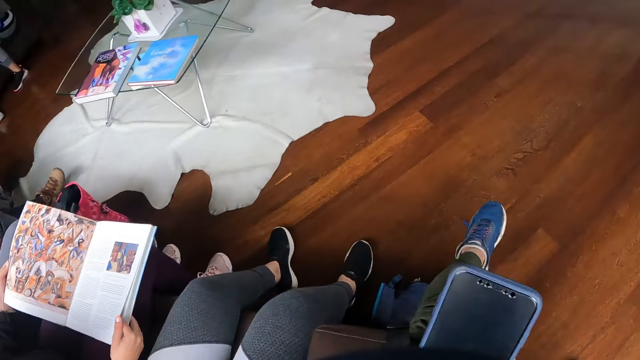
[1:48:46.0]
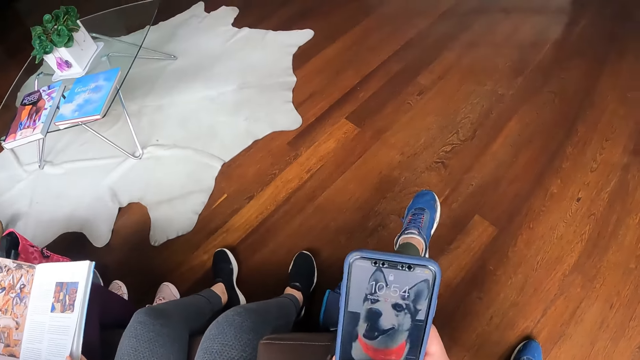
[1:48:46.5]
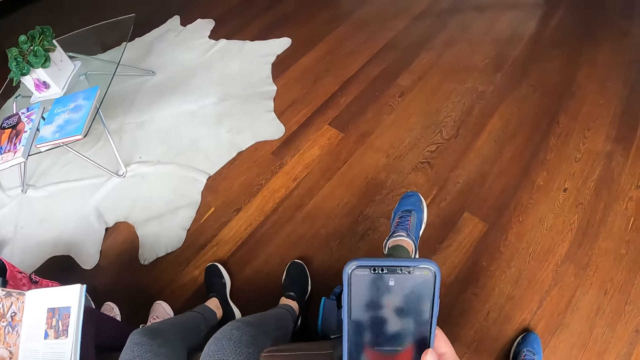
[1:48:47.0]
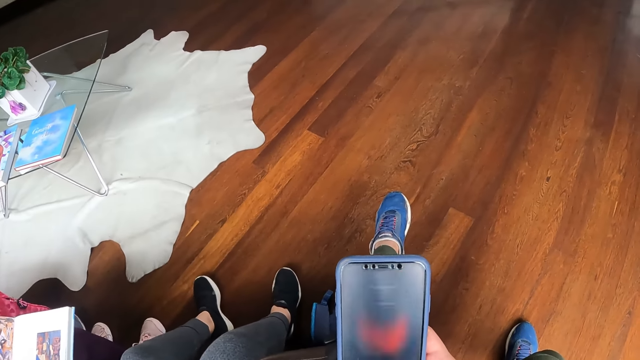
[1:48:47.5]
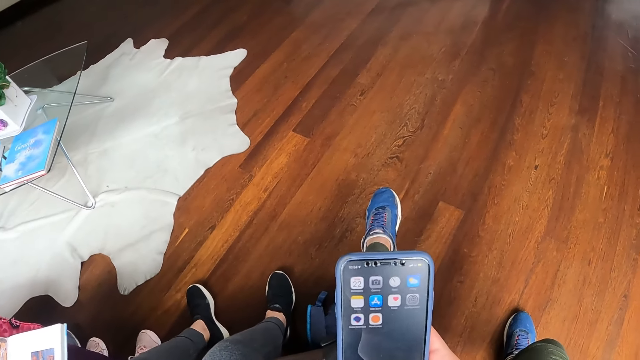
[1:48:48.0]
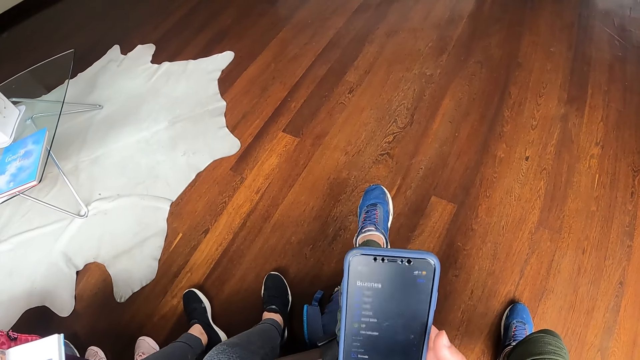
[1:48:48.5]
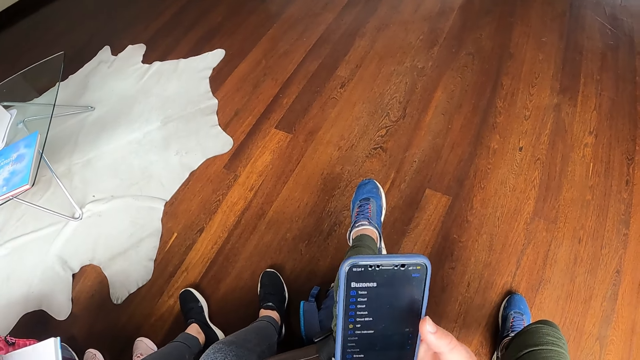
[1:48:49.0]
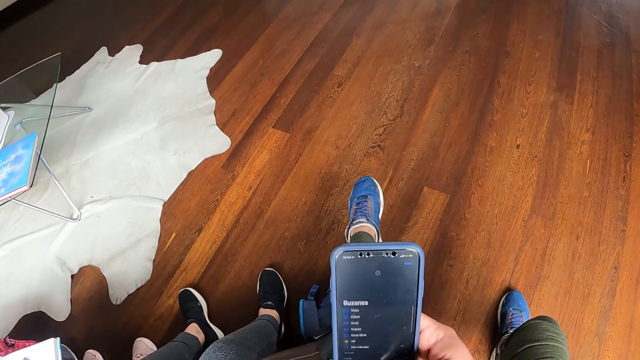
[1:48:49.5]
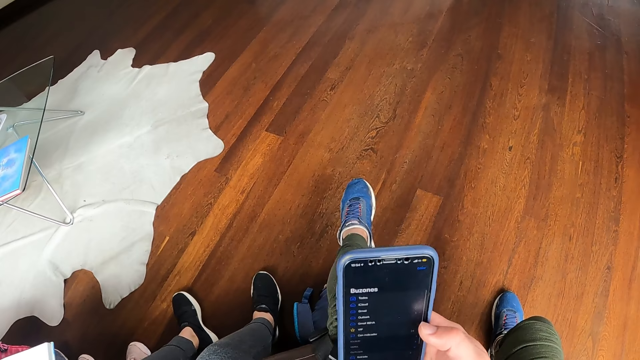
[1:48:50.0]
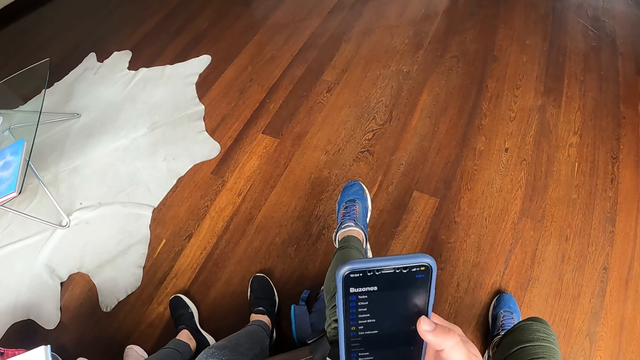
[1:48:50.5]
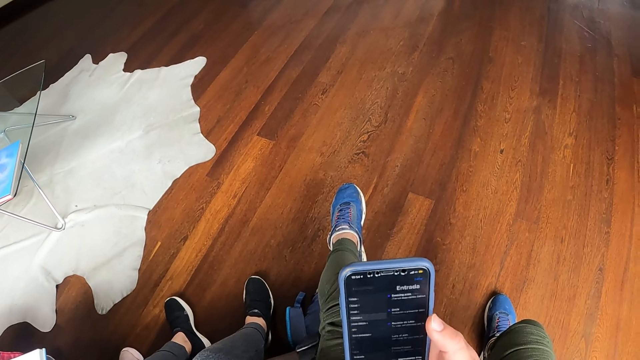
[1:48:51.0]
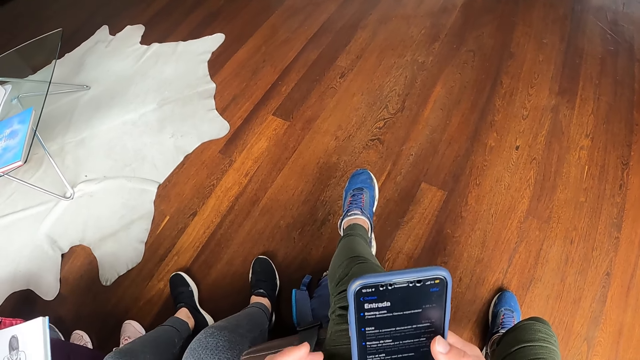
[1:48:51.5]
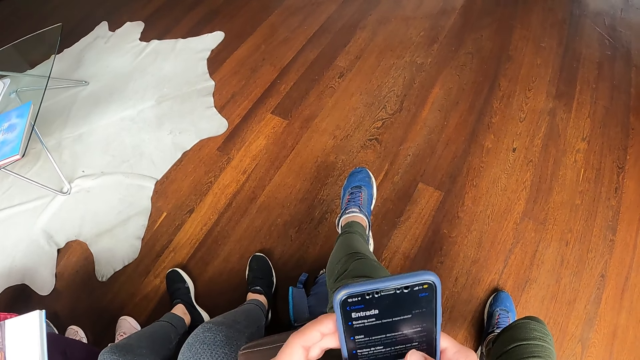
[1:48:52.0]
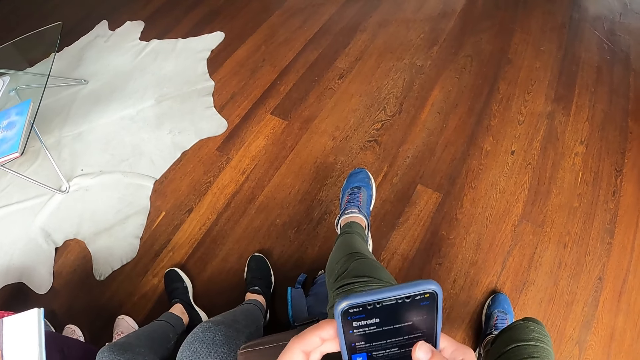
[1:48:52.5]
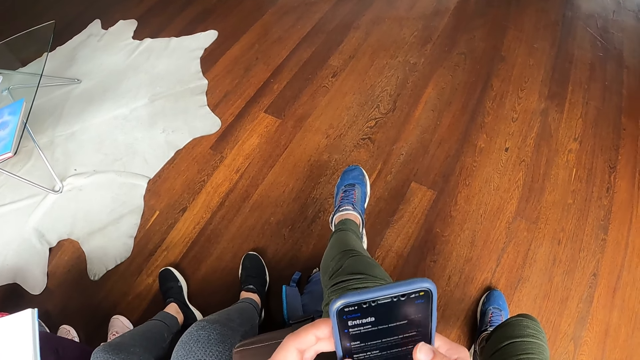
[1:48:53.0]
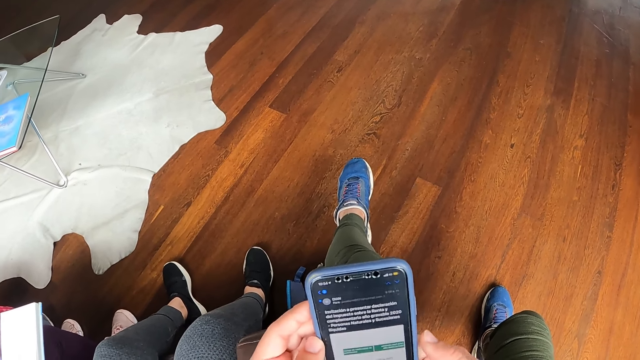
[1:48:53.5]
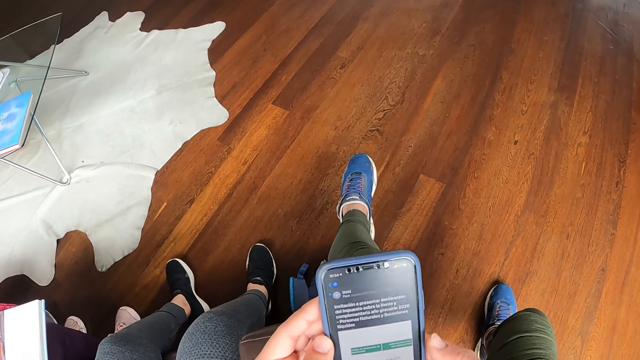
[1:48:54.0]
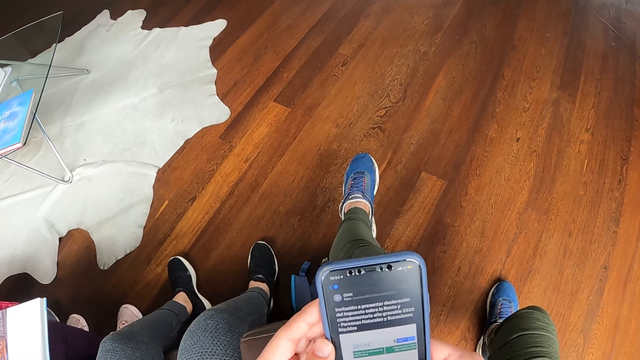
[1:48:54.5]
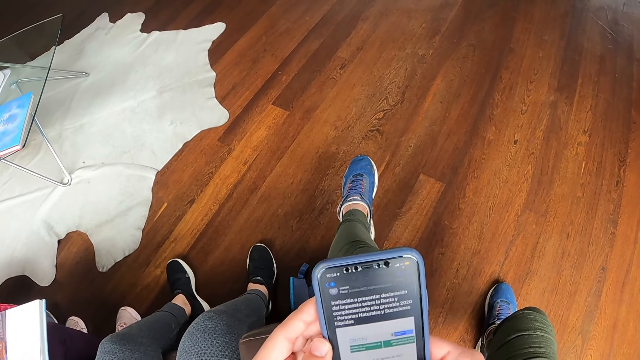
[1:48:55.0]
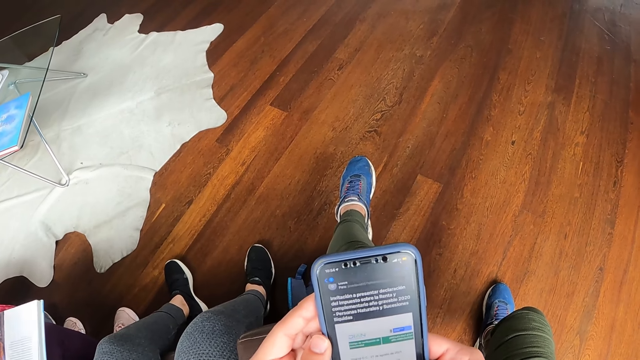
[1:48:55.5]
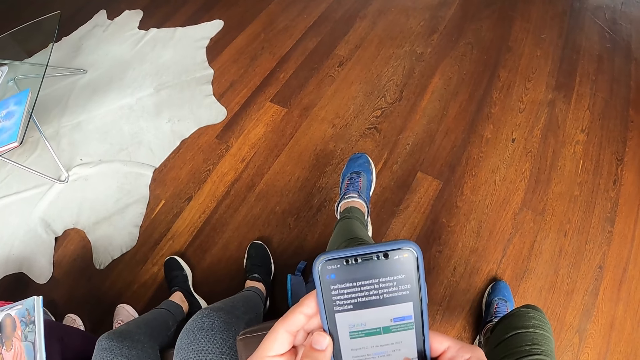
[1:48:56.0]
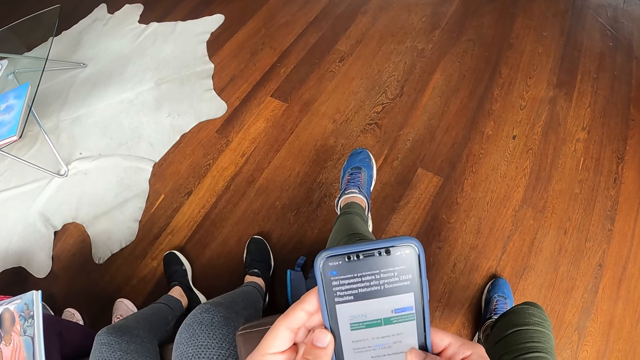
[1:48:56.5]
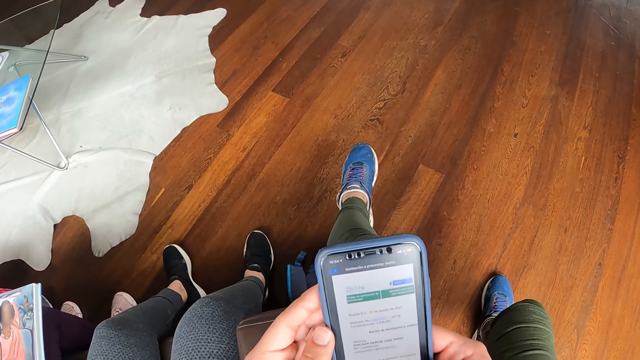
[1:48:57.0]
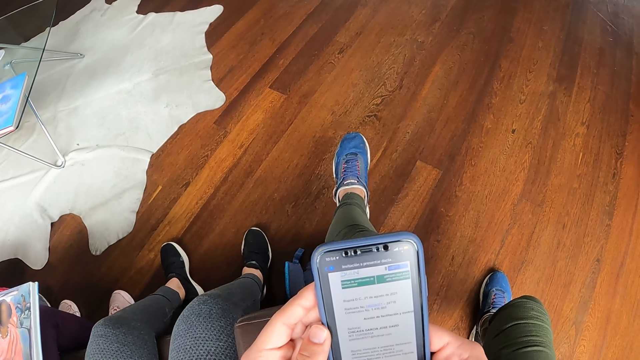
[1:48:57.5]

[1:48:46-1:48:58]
The camera wearer operates the mobile phone with her right hand. She operates the mobile phone with both hands.

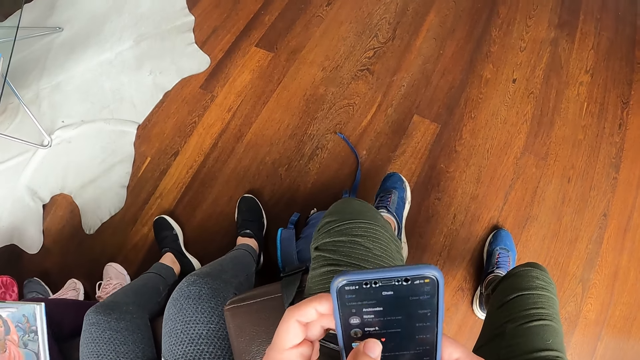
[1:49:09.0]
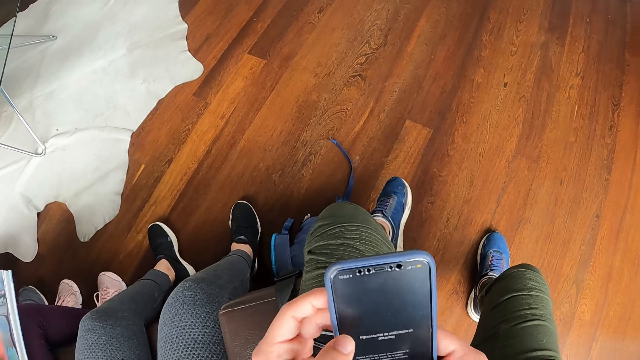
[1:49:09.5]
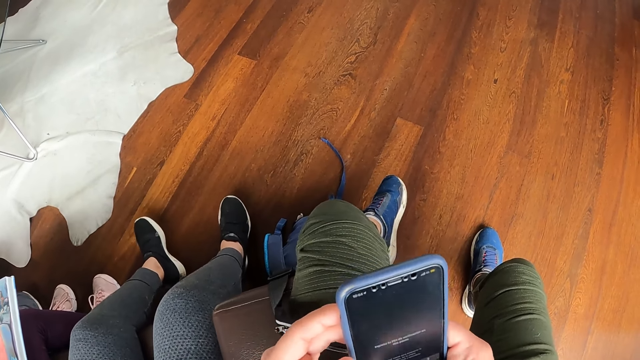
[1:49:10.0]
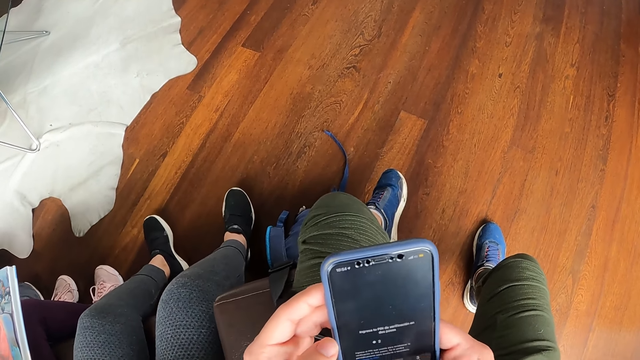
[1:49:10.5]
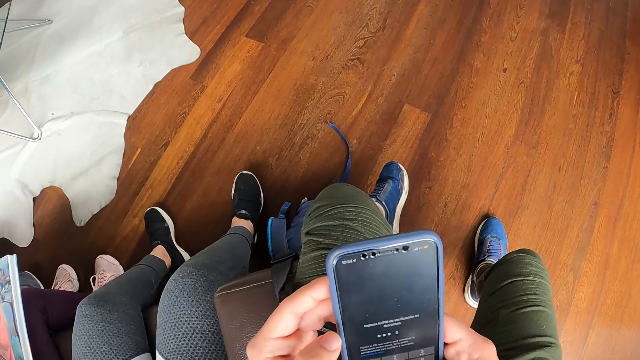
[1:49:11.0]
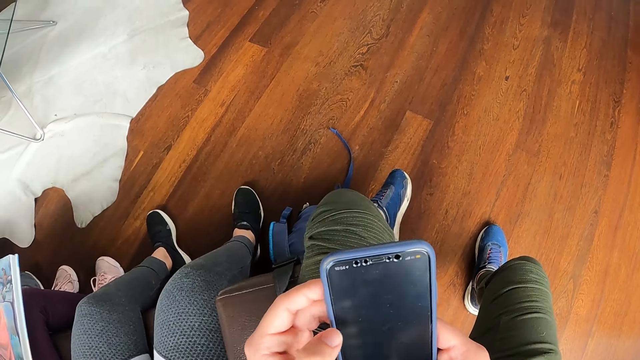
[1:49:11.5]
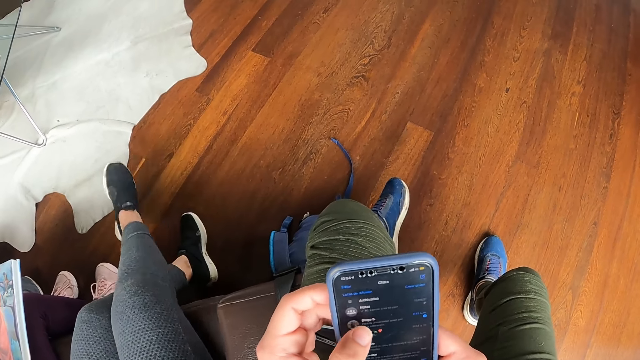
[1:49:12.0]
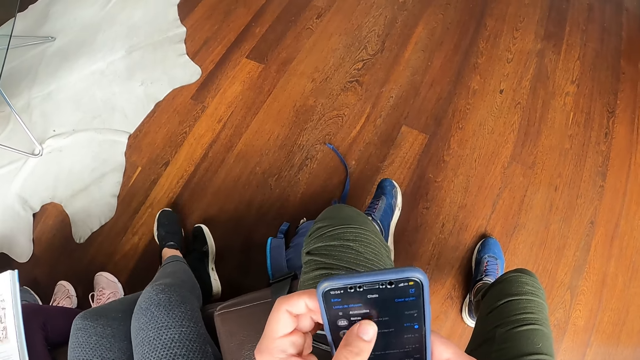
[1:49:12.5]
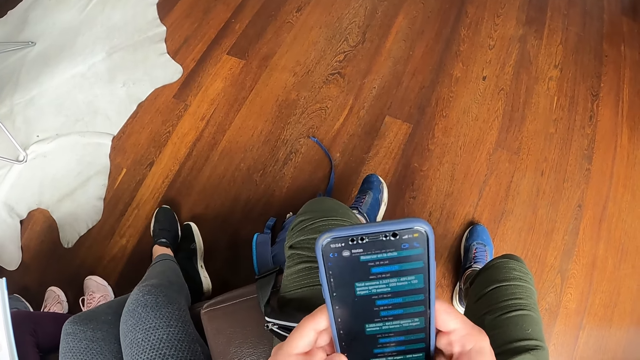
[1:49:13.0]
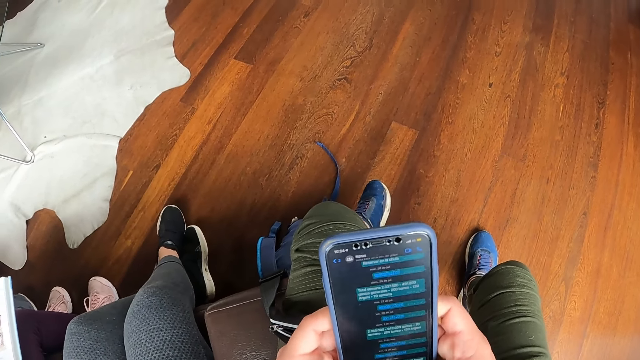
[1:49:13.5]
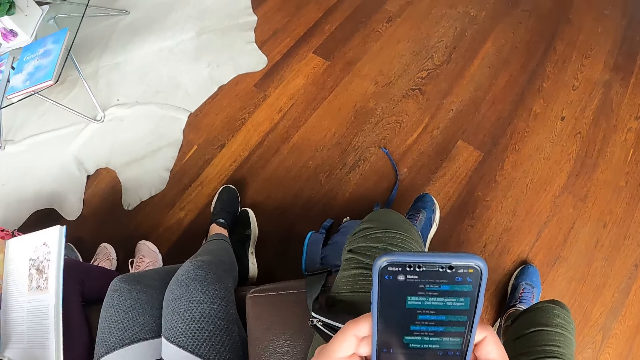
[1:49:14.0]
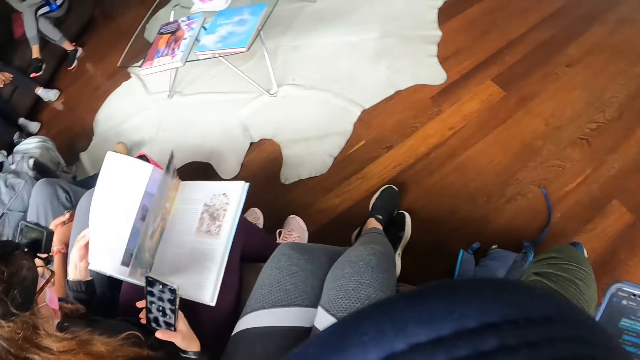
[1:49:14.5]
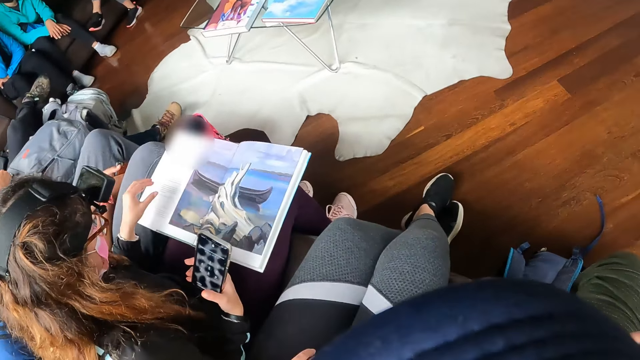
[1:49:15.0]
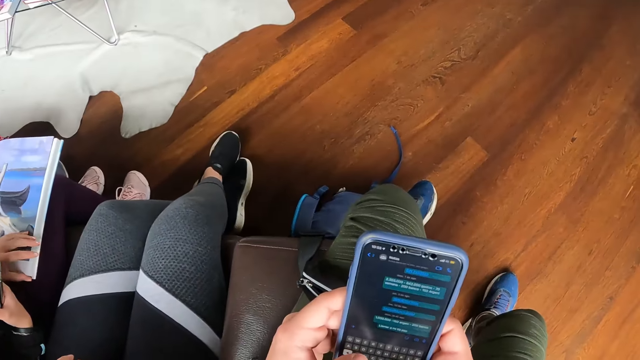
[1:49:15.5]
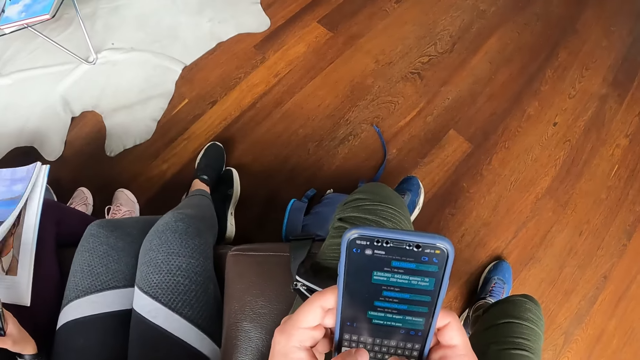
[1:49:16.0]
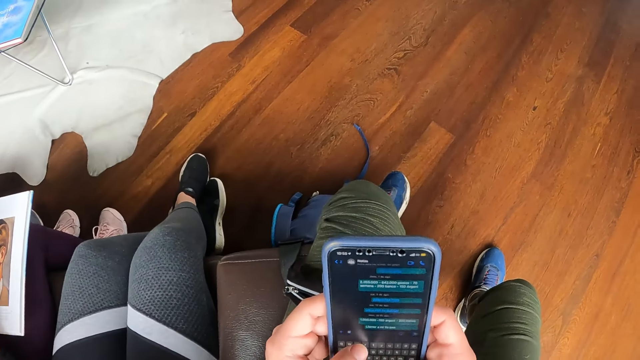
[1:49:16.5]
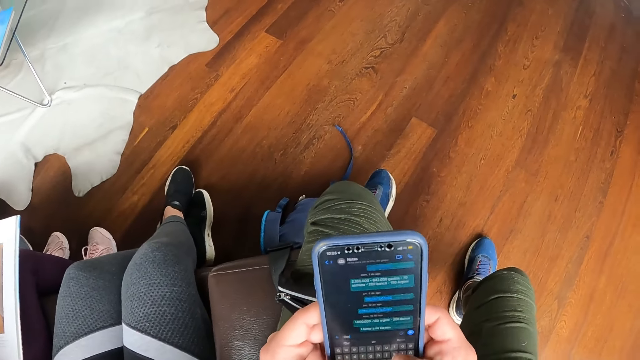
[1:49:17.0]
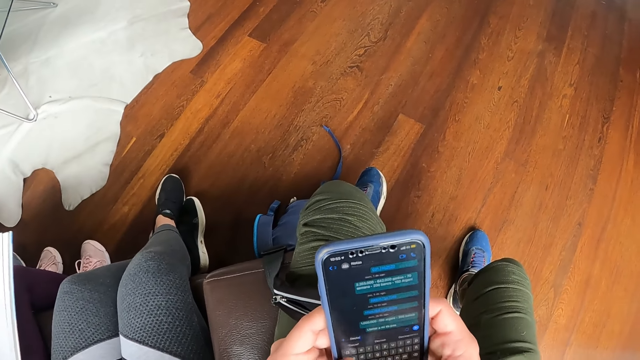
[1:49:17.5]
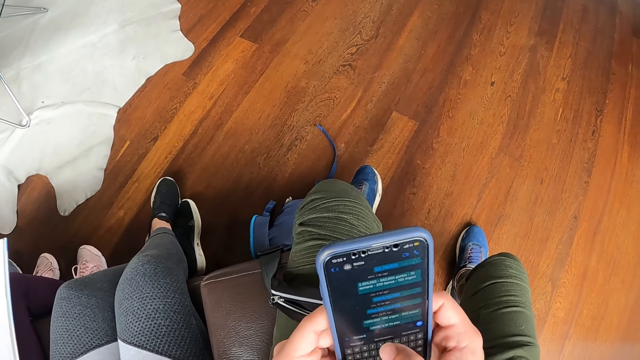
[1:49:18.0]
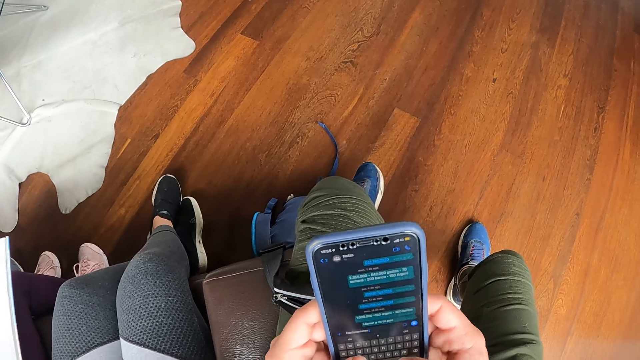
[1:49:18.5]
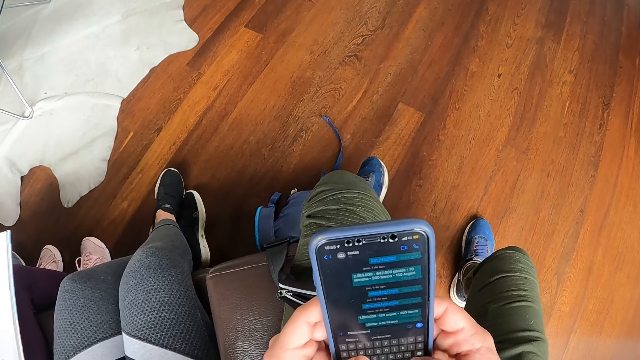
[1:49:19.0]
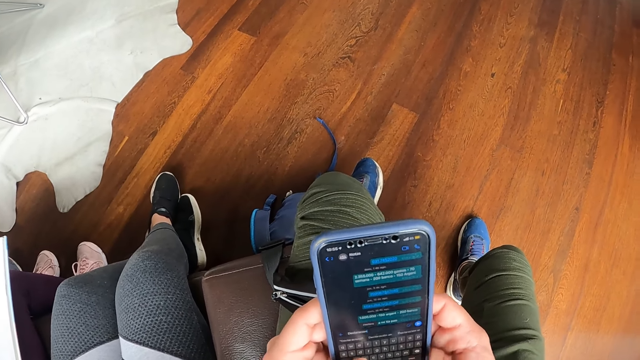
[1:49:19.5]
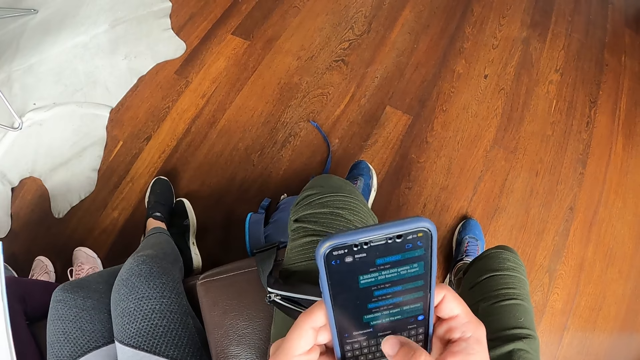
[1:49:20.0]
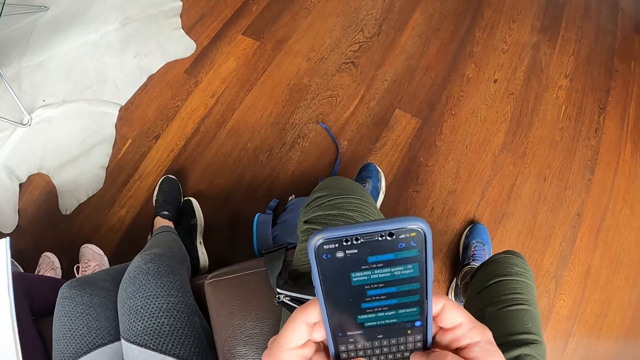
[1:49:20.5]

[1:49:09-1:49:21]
The other woman folds her leg together. The first woman flips a page of the book with her left hand. A woman operates a phone. The camera wearer stares around the room. The first woman flips a page of the book with her left hand again.
